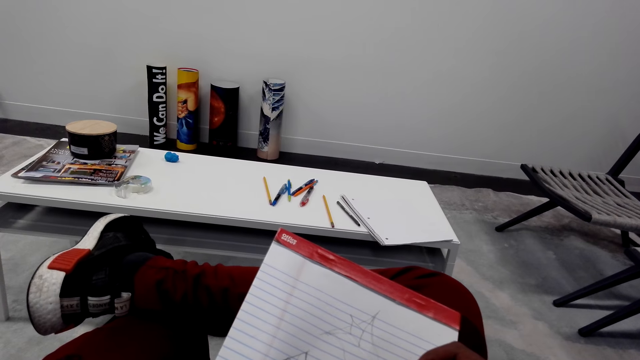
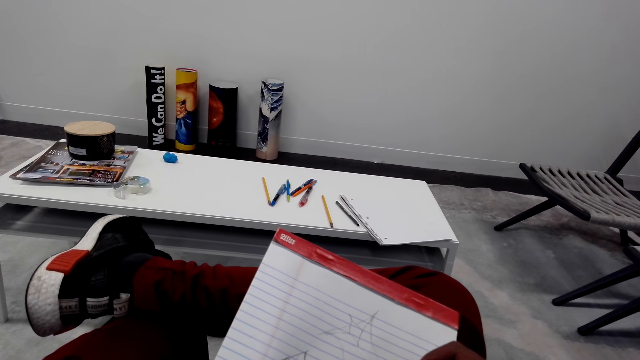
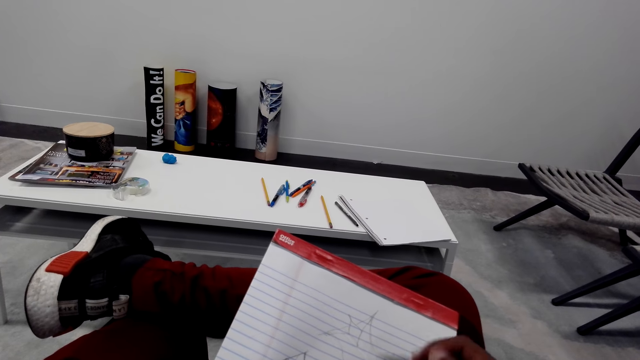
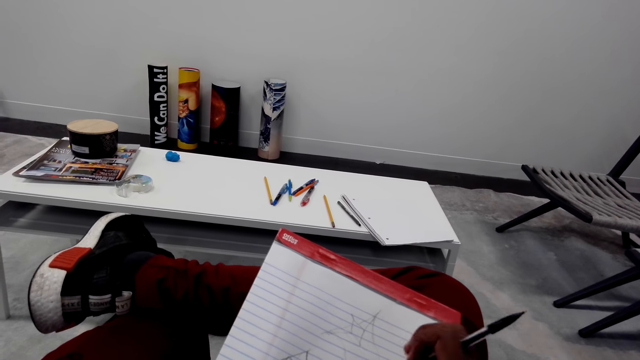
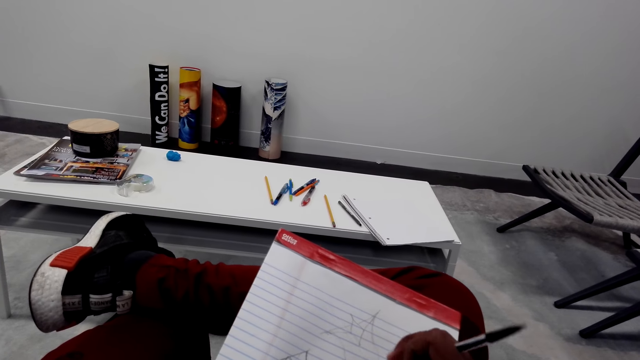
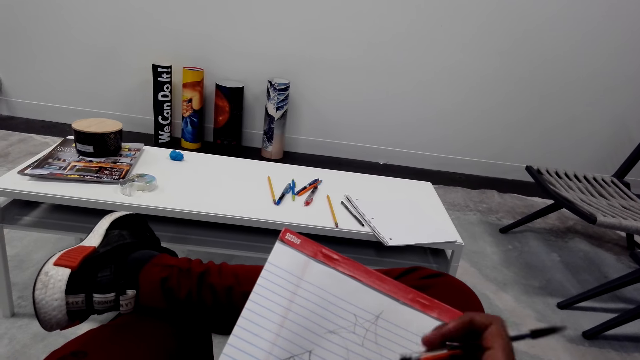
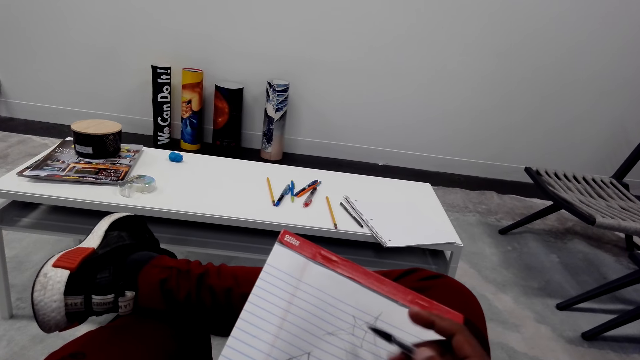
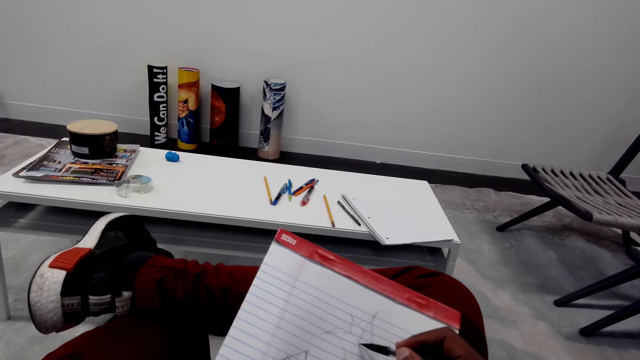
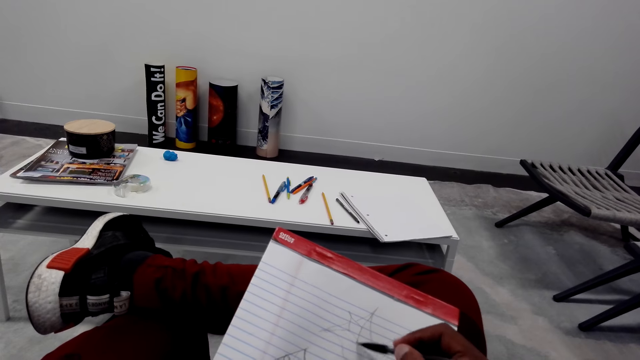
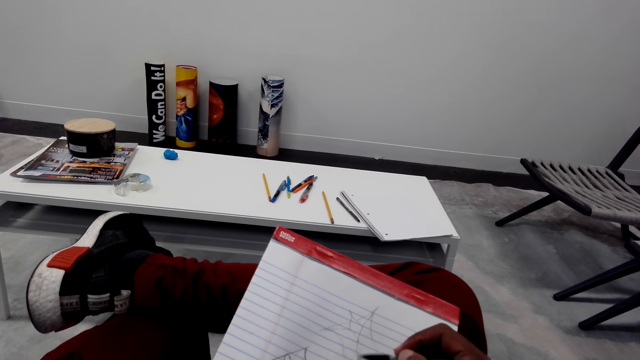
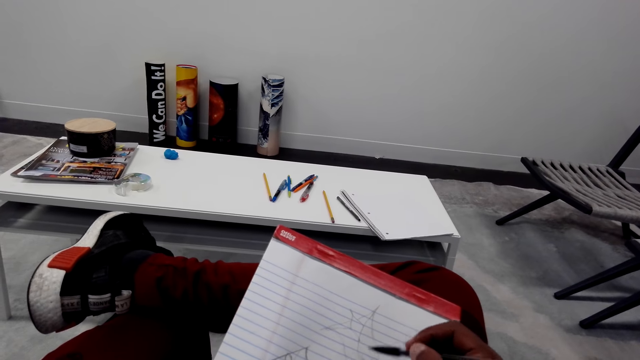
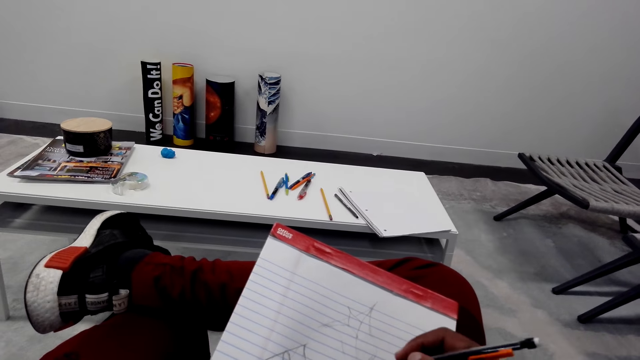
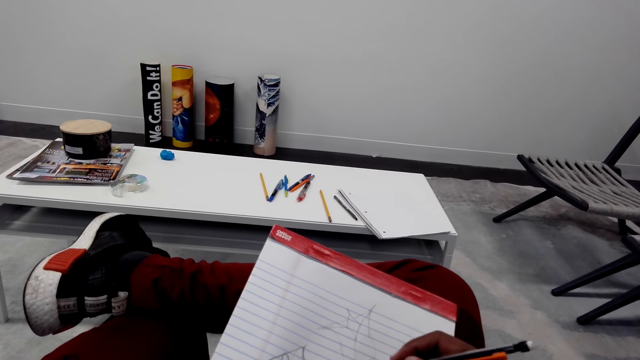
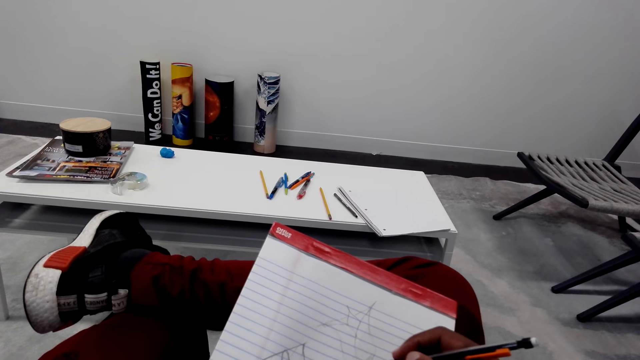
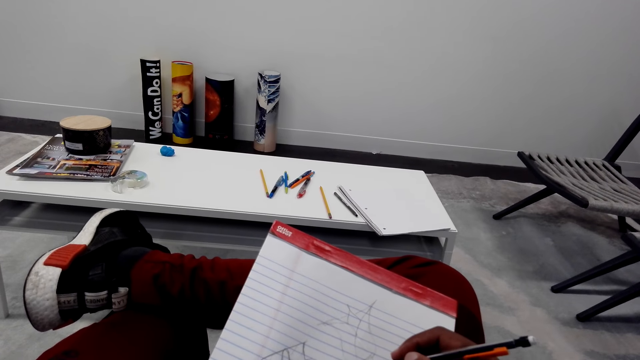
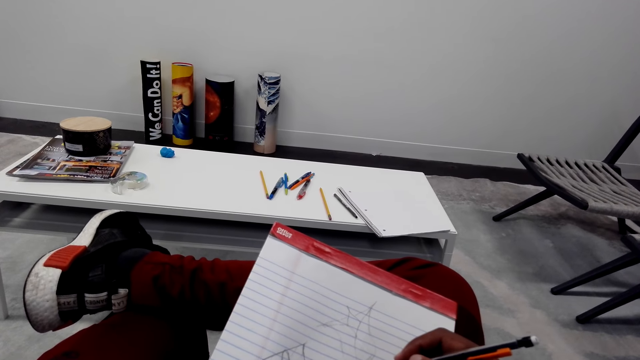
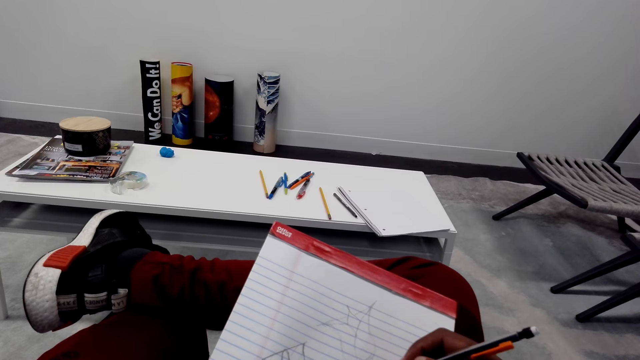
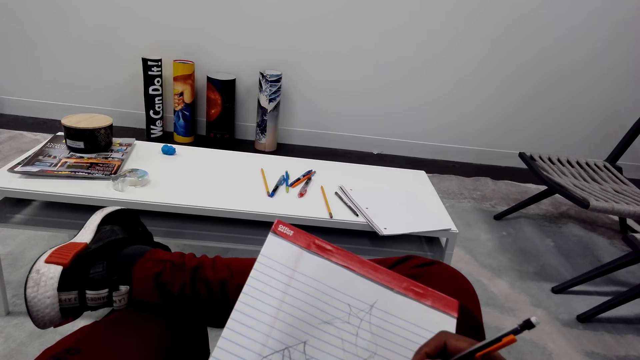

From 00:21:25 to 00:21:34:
The camera wearer rubs the drawing. They draw on the book.

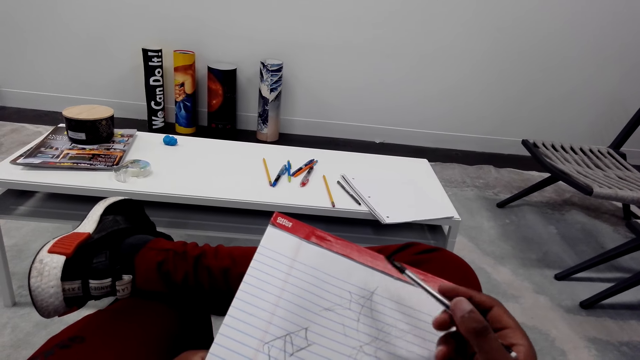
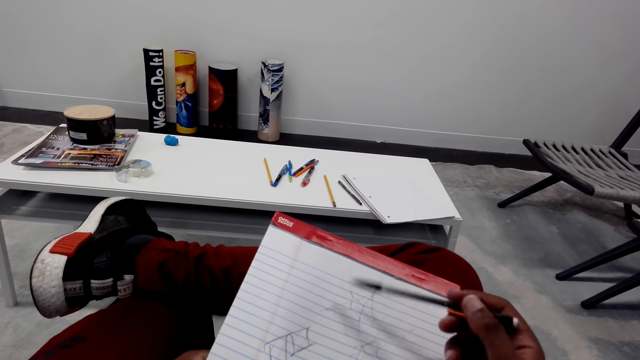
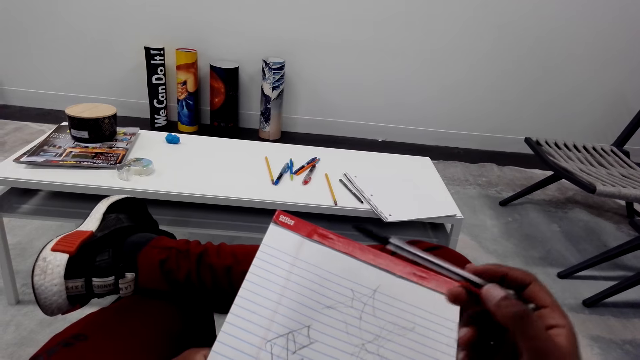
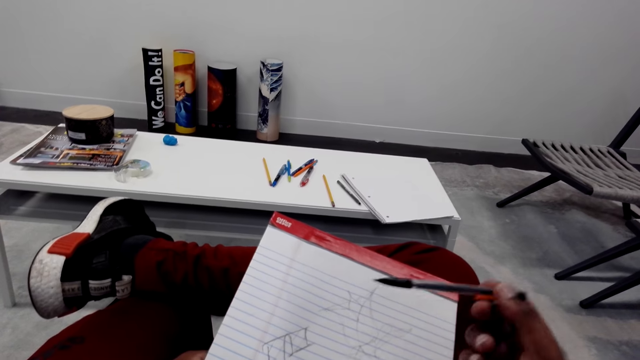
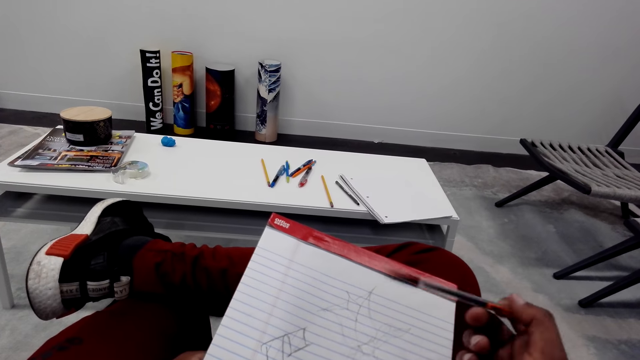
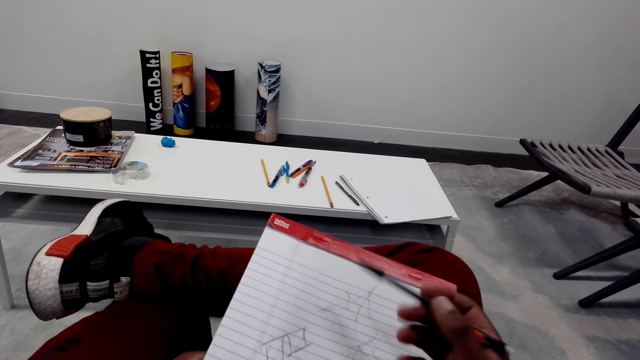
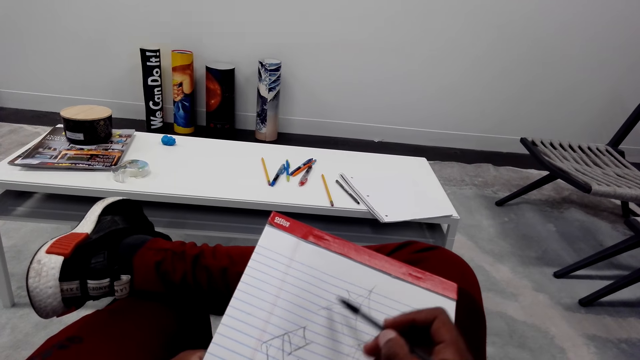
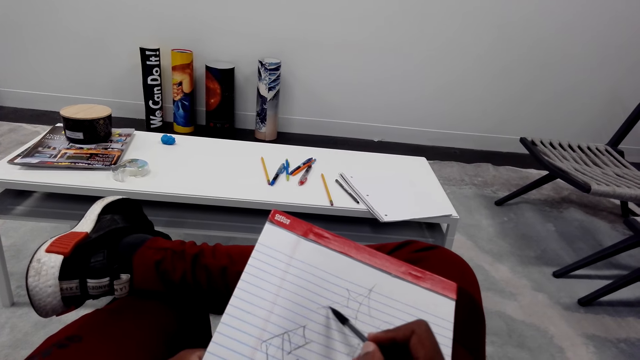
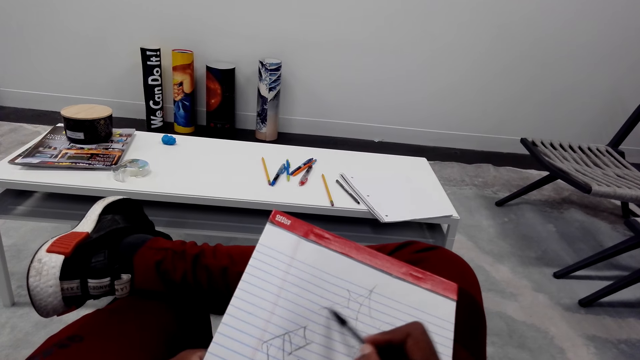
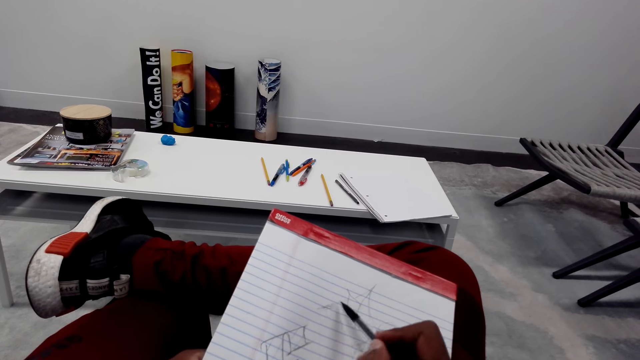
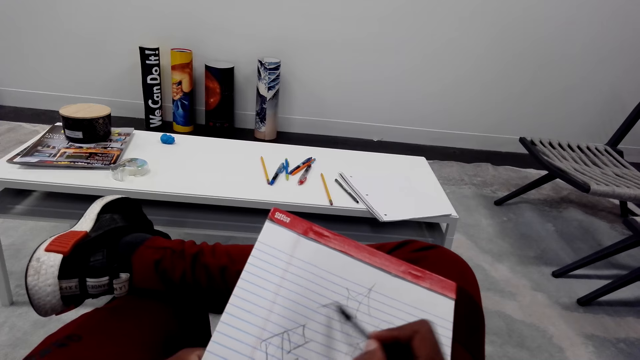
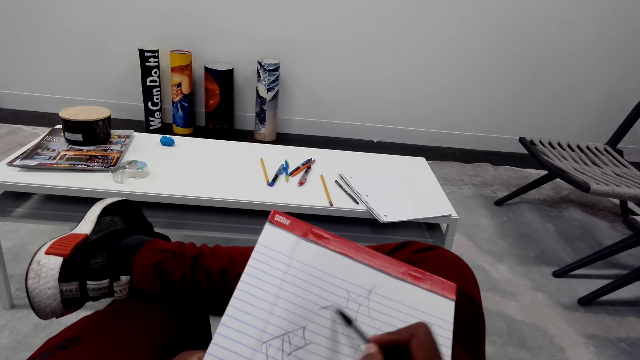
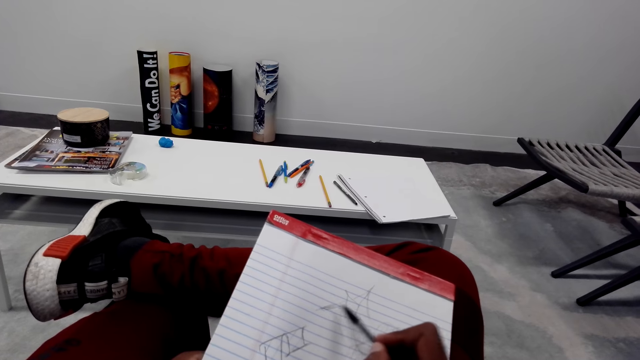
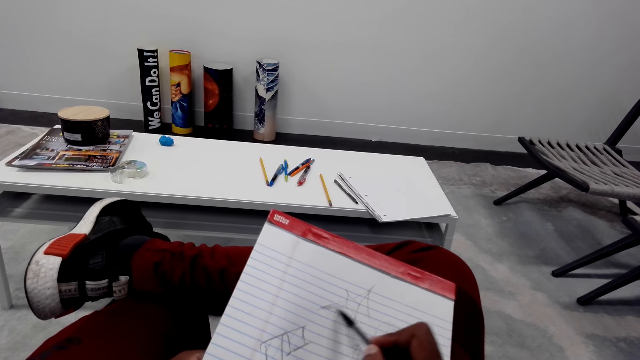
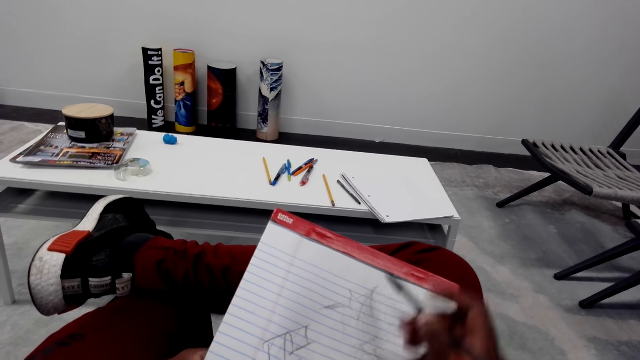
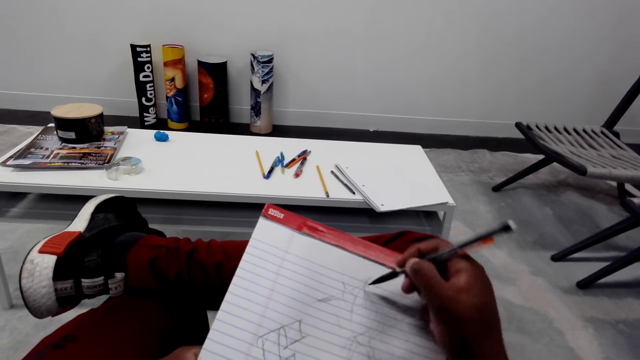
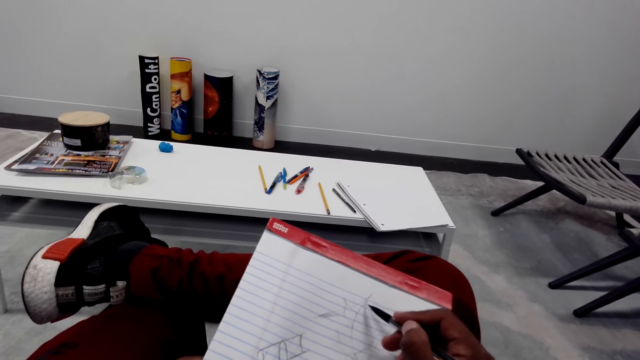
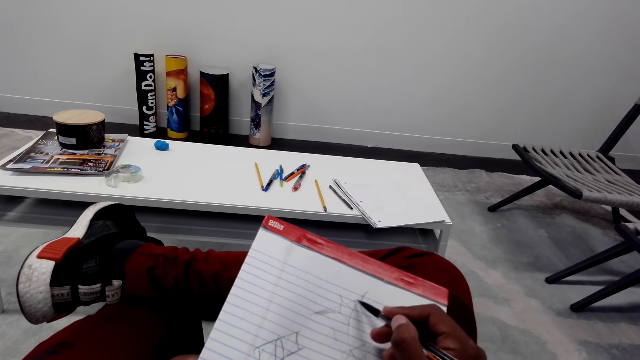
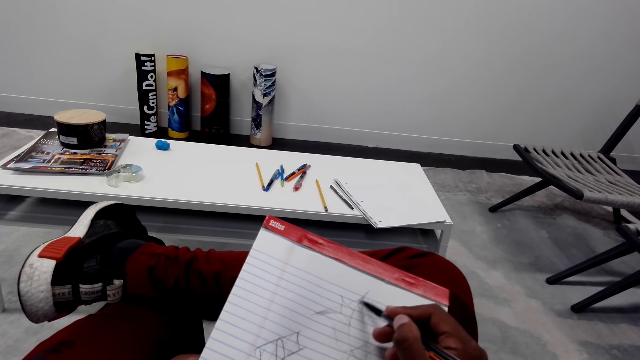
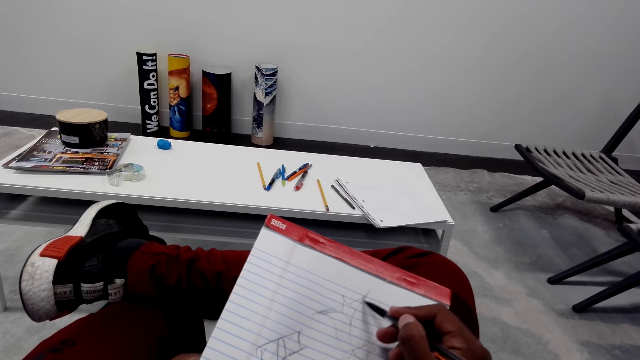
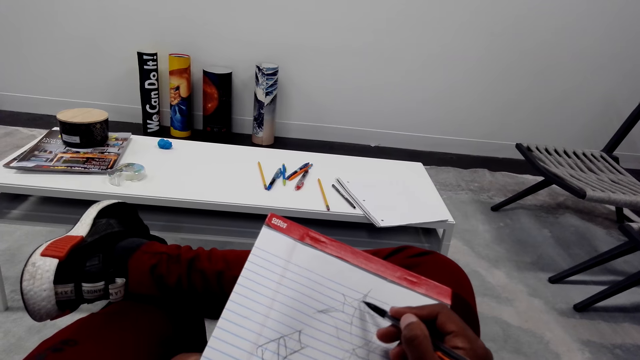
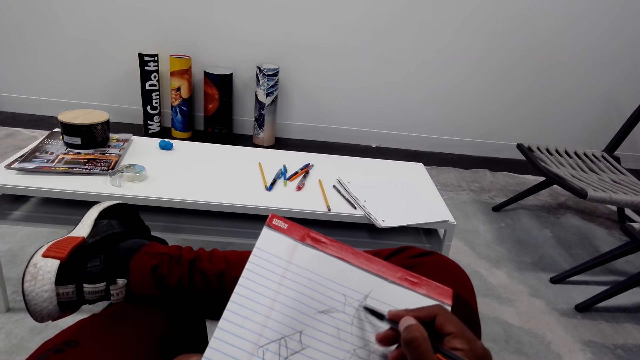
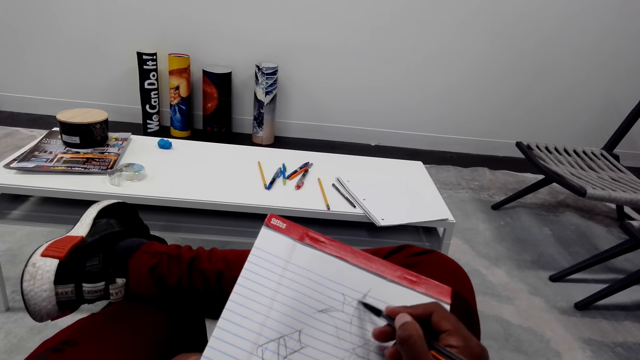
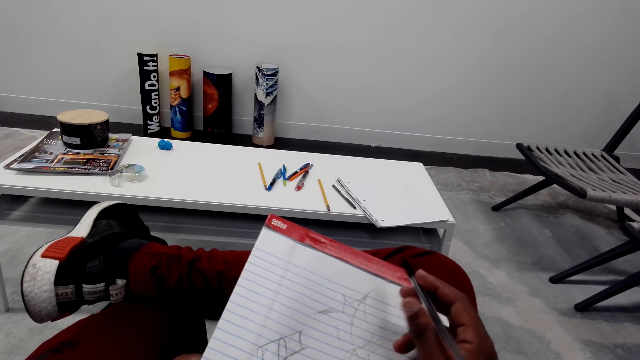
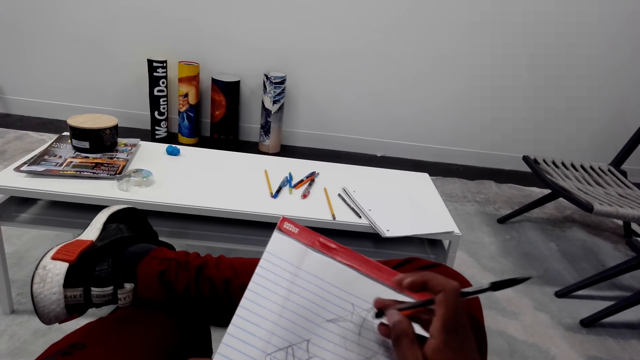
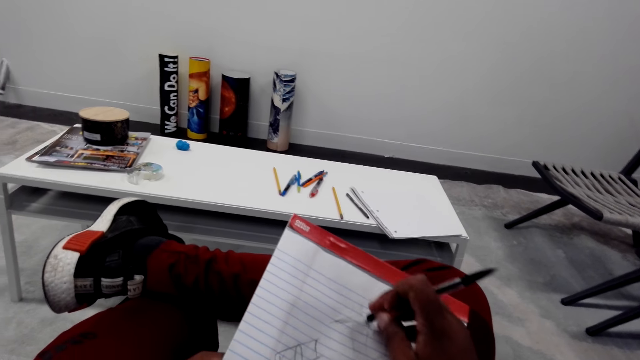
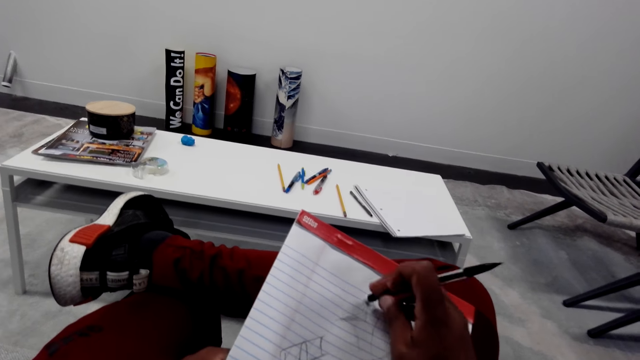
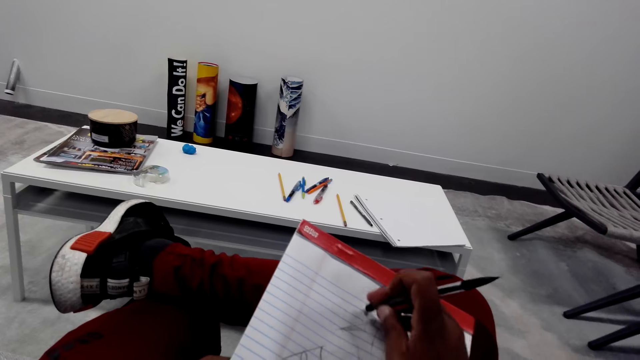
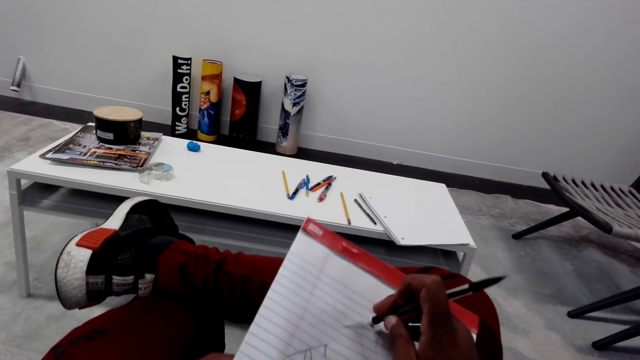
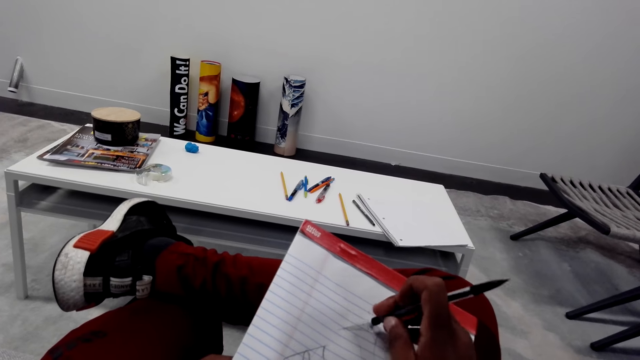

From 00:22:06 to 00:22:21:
The camera wearer hits the pencil on the book. They draw on the book. They rub the drawing.
